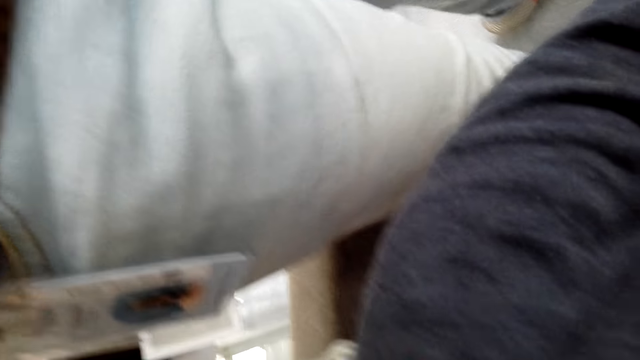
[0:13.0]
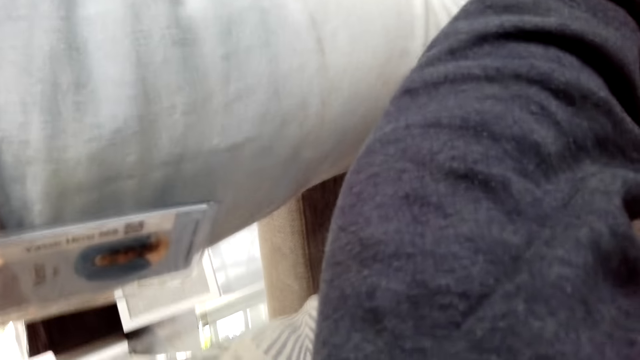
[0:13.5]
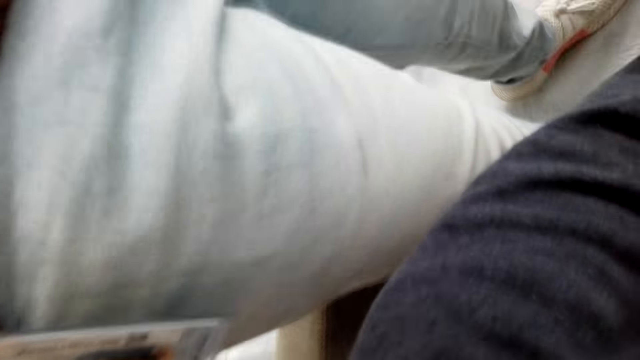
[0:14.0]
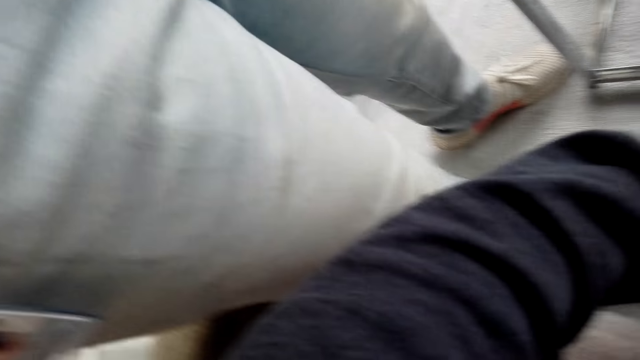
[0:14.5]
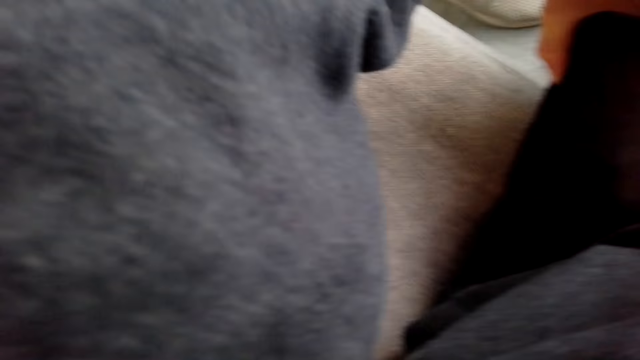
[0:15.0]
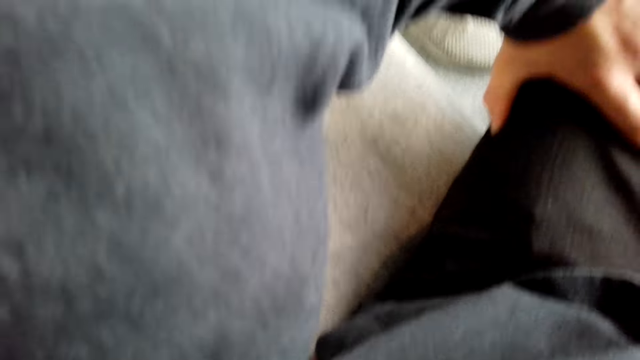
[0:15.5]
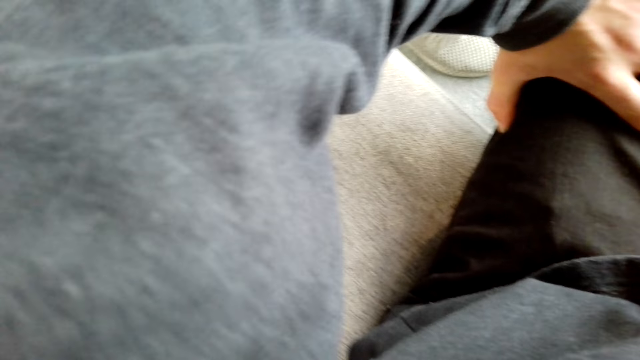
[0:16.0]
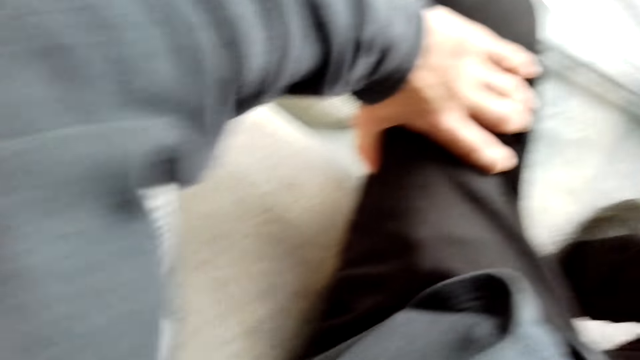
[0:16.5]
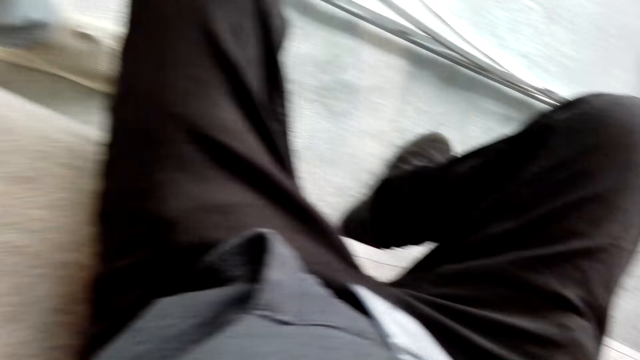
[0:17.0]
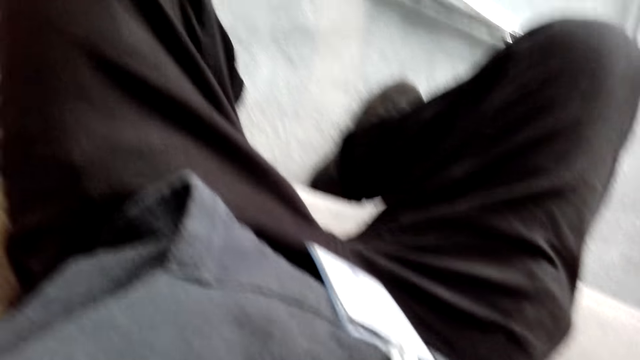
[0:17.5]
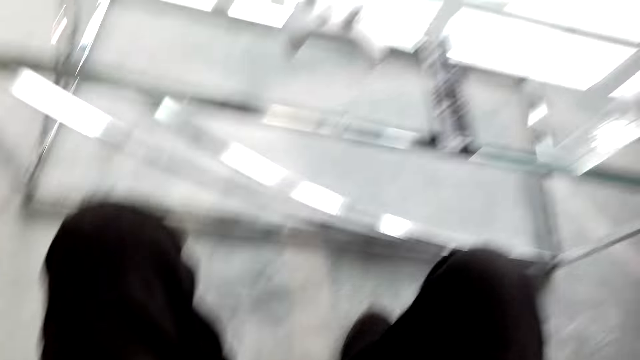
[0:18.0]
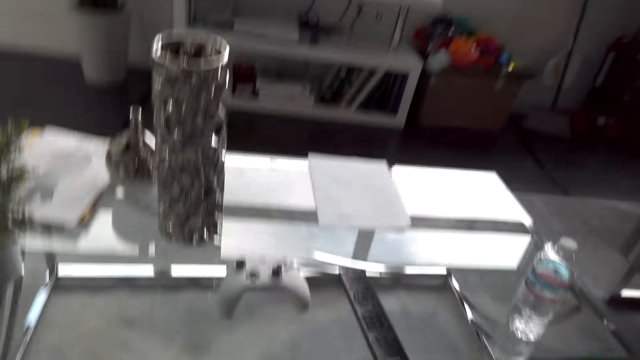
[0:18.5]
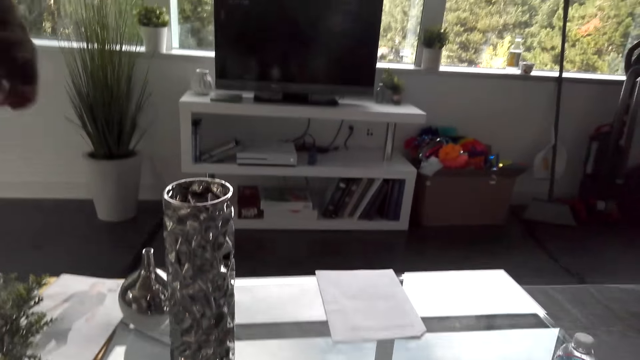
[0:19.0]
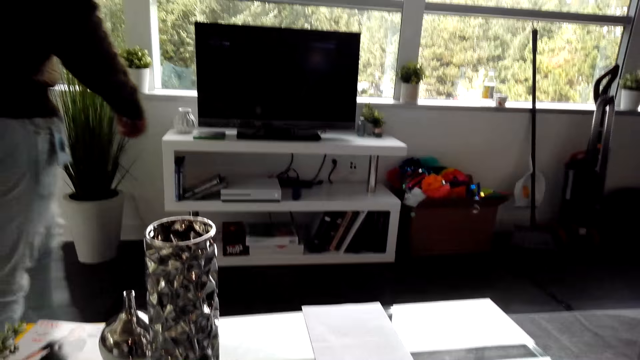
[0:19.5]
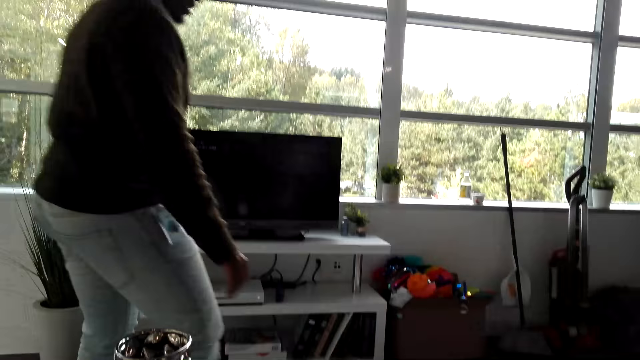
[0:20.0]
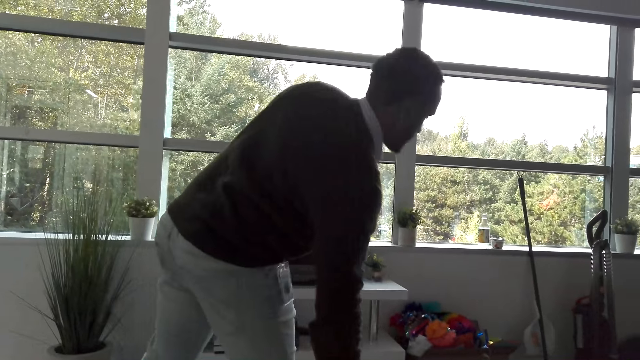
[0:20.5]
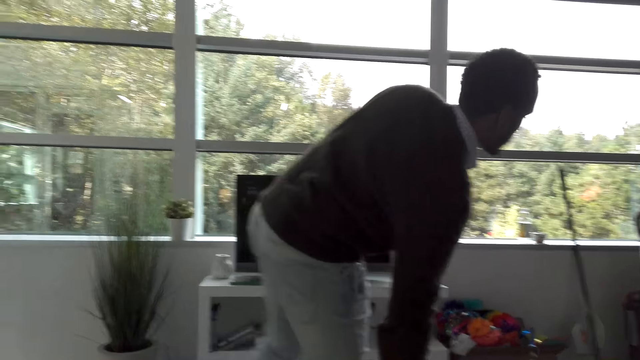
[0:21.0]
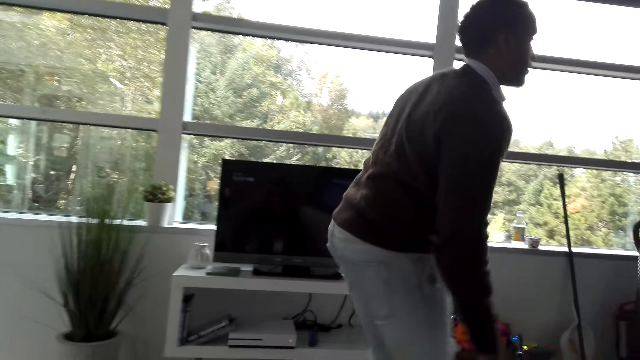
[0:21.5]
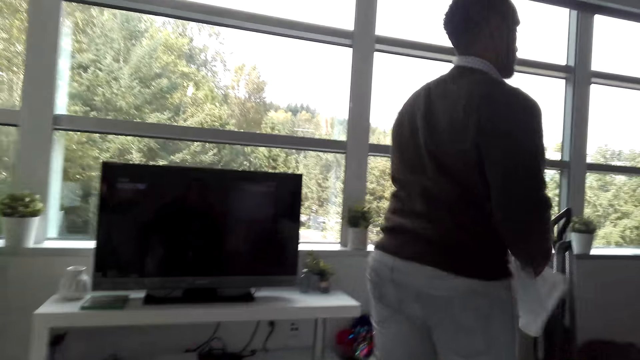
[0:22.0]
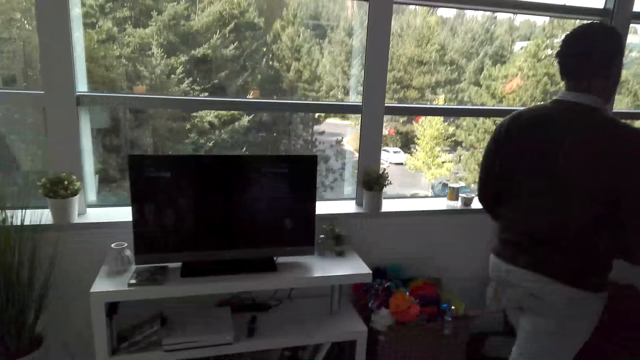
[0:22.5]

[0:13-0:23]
The camera wearer hands a man a camera. They remove the left hand from the foot. The man walks beside the camera wearer.

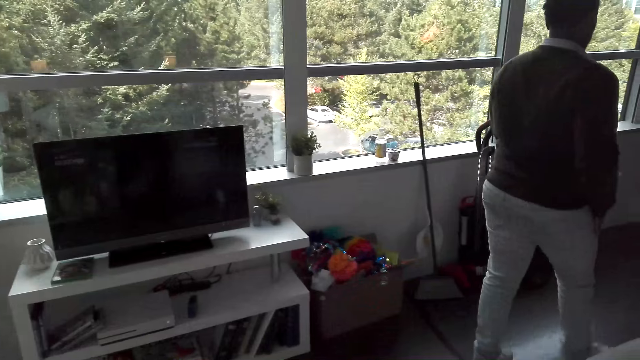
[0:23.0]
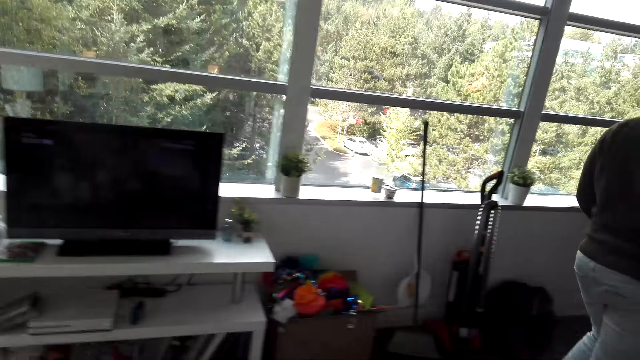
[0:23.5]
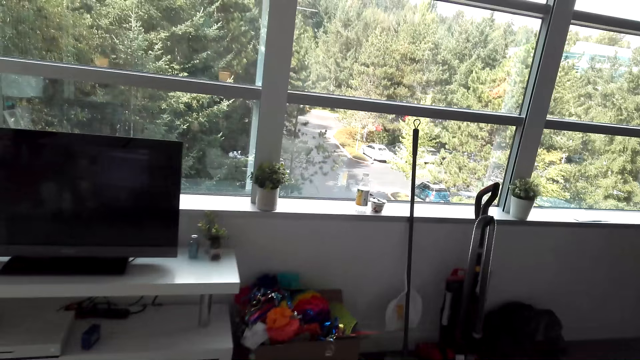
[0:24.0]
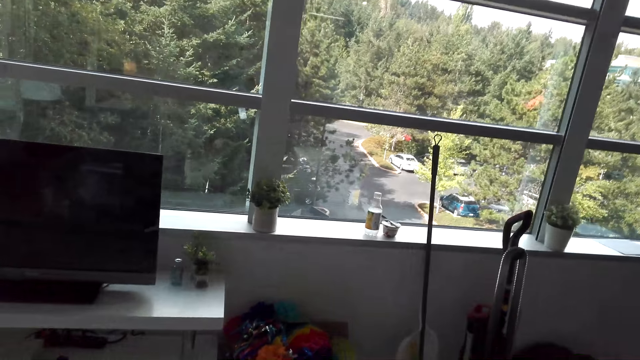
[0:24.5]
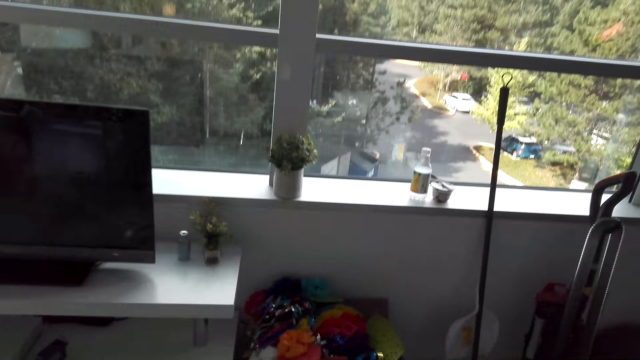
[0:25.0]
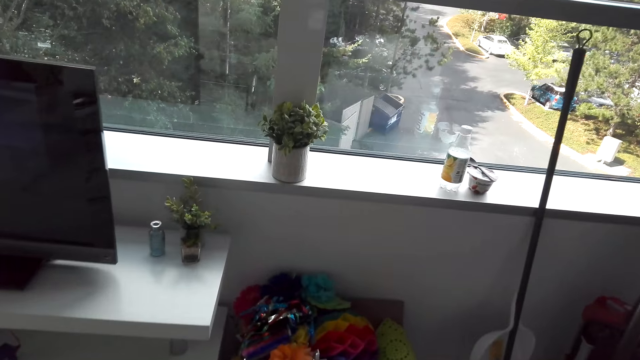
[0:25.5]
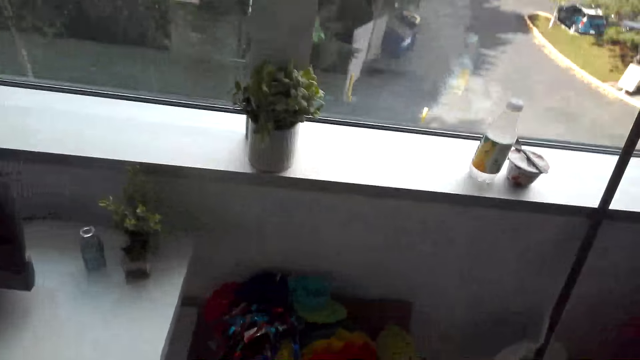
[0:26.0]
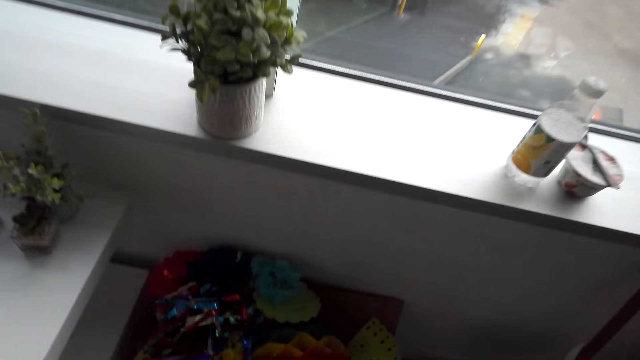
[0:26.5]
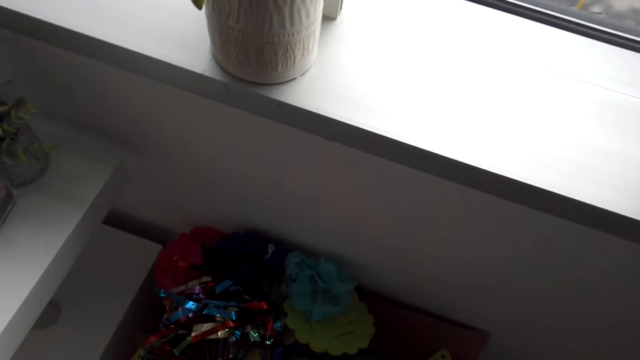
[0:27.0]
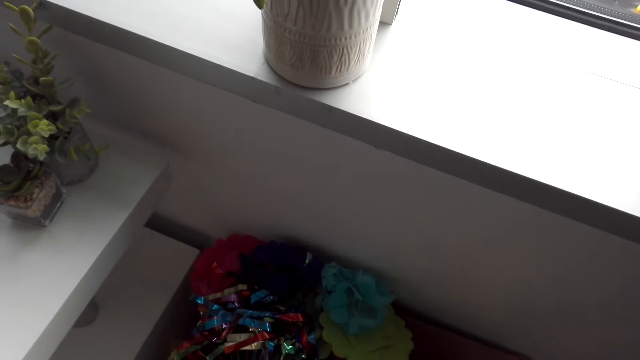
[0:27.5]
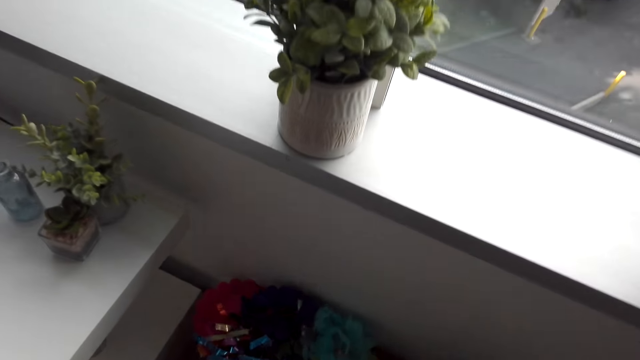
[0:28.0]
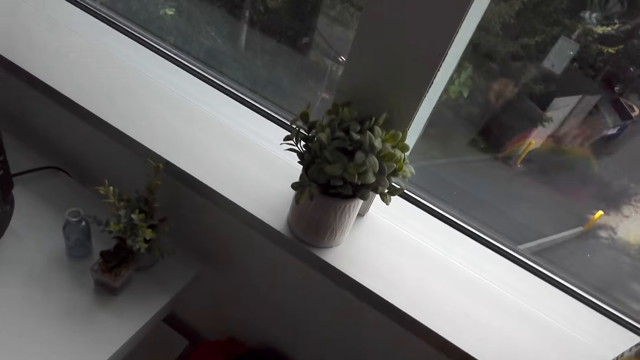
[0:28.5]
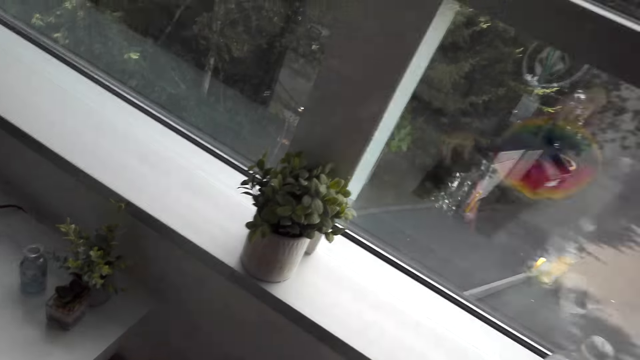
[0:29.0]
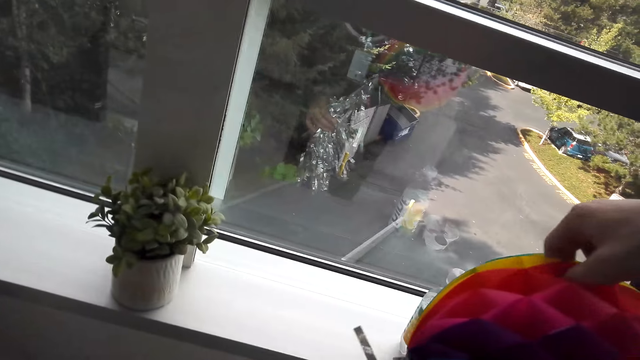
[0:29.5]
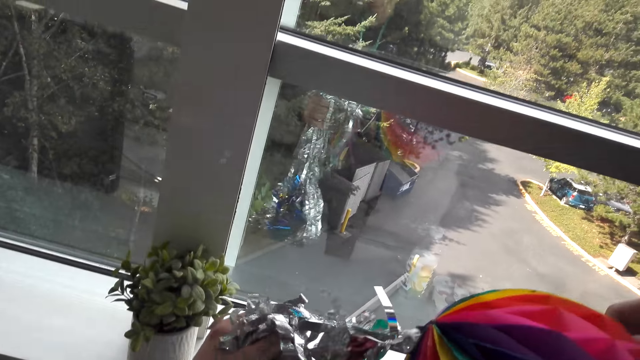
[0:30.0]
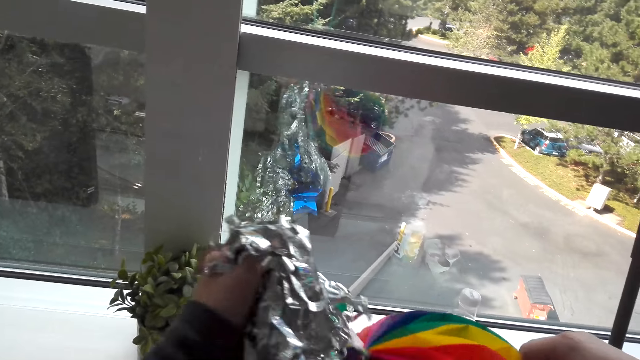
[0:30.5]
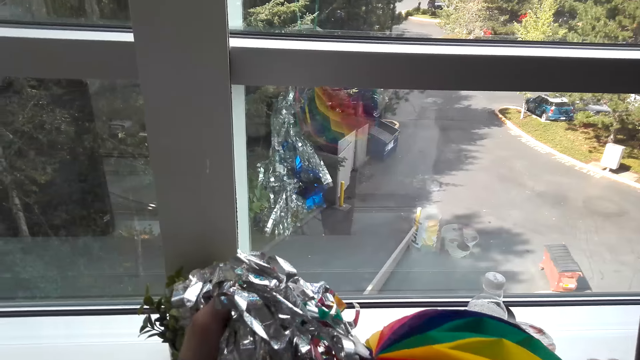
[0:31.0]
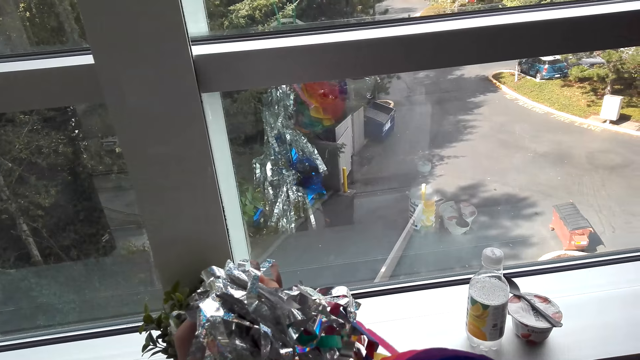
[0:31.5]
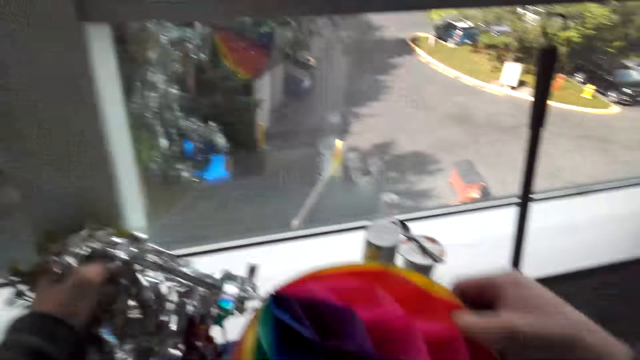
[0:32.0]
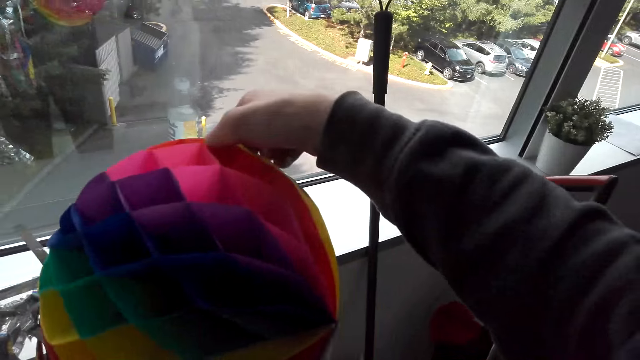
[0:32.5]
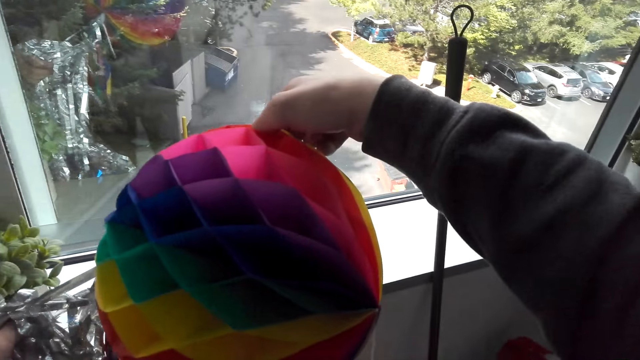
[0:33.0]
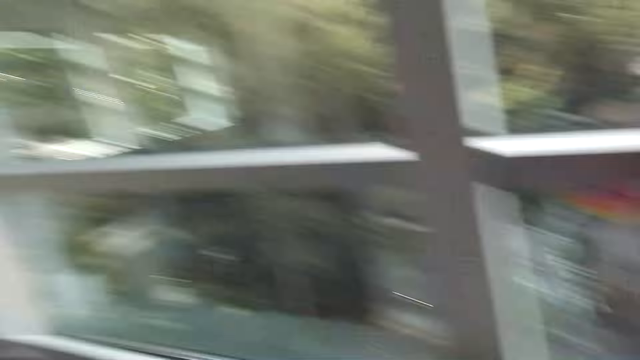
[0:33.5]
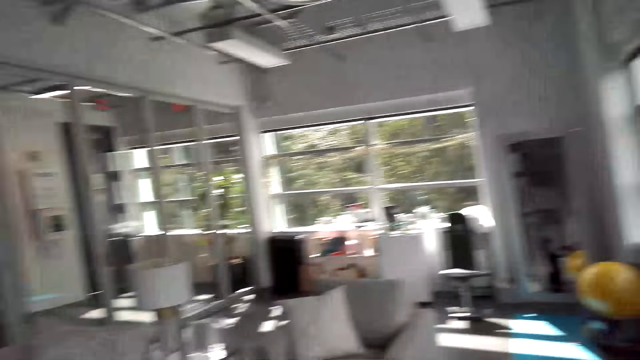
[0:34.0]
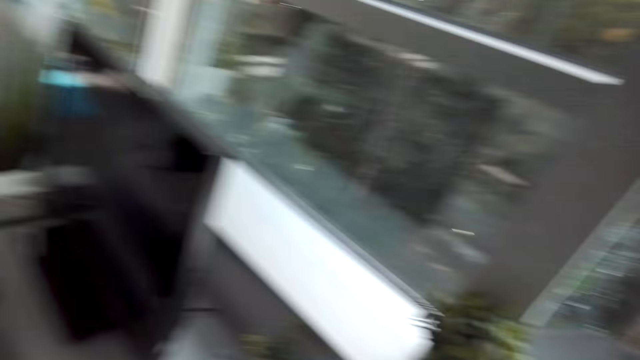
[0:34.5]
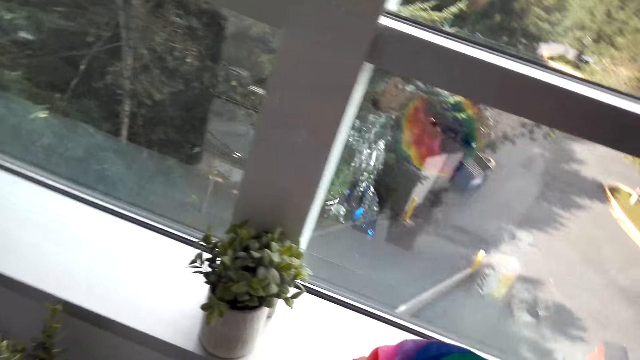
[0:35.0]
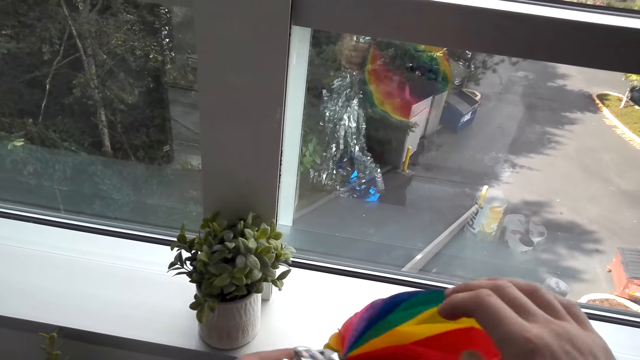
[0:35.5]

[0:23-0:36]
The camera wearer walks towards the wall. They pick a Christmas decoration from the box. They hold the Christmas decoration.
